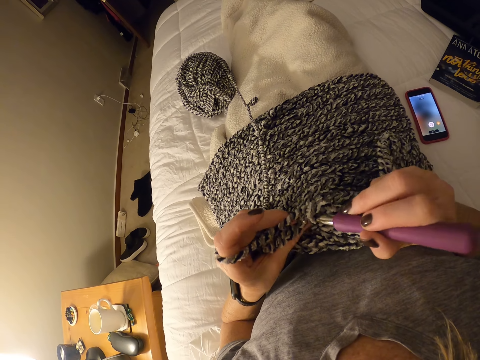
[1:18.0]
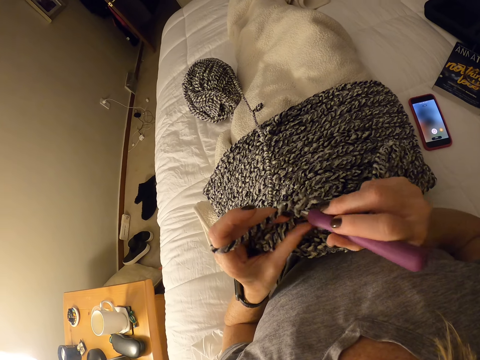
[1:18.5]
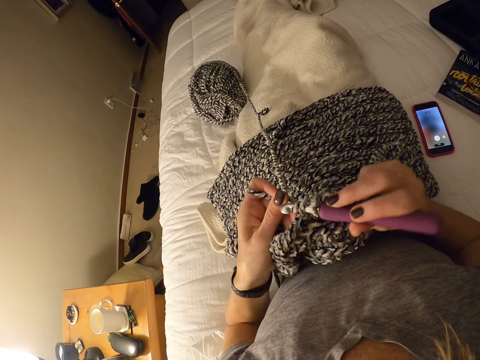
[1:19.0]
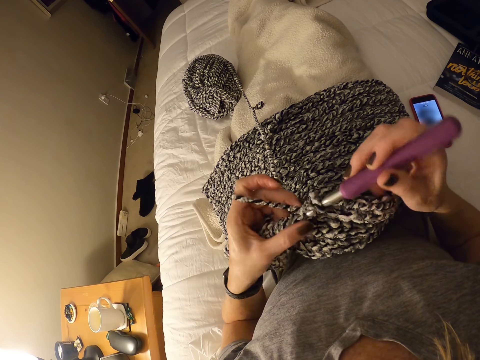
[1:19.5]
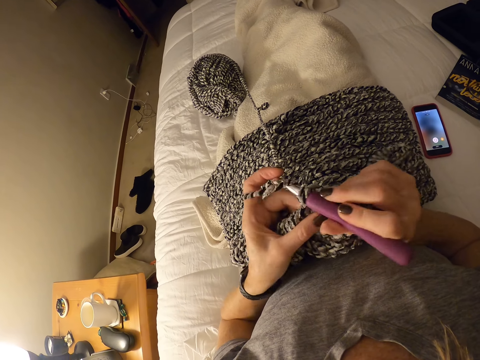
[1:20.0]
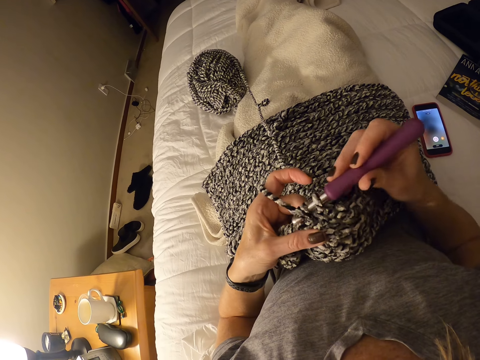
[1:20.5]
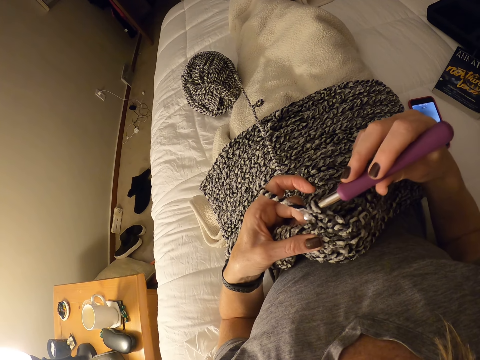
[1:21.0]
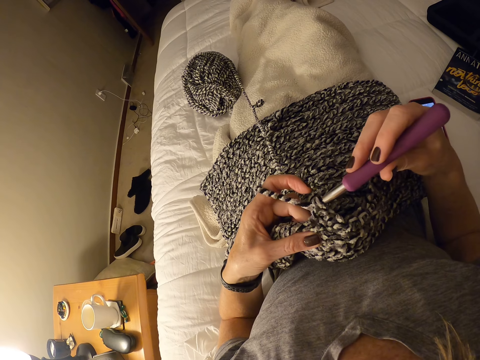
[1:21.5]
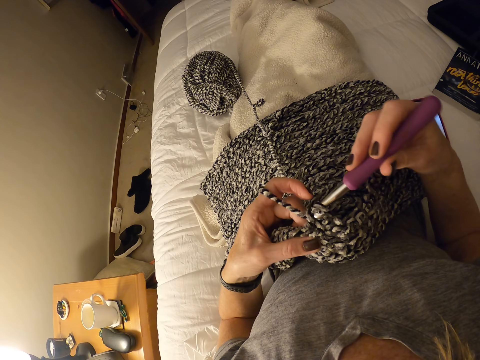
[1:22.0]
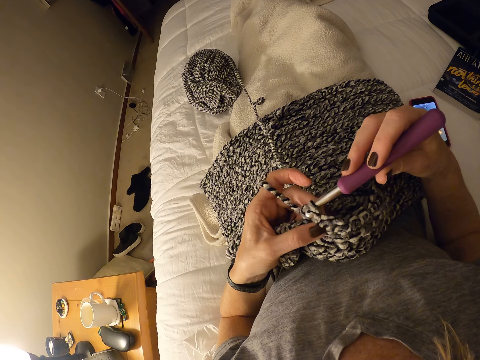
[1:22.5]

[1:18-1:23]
The camera wearer crochets a fabric.

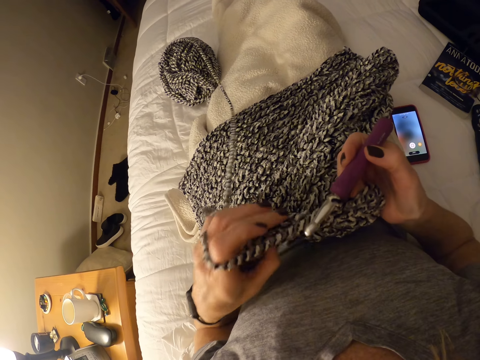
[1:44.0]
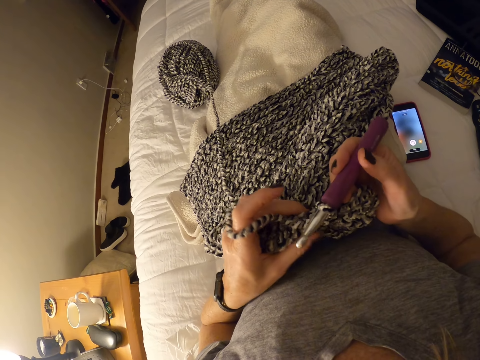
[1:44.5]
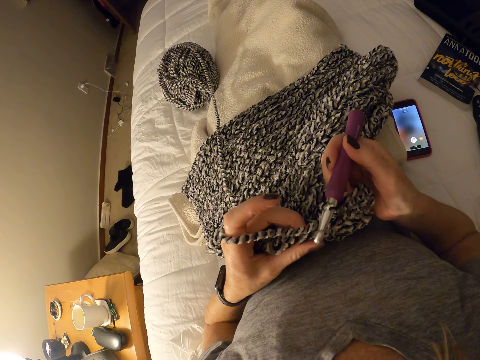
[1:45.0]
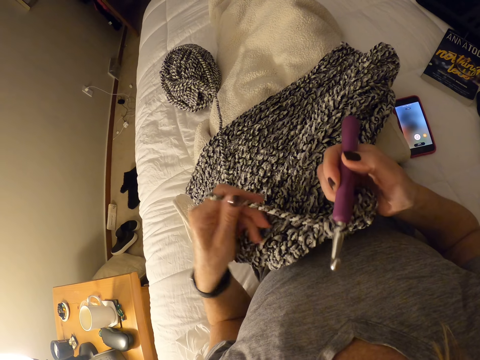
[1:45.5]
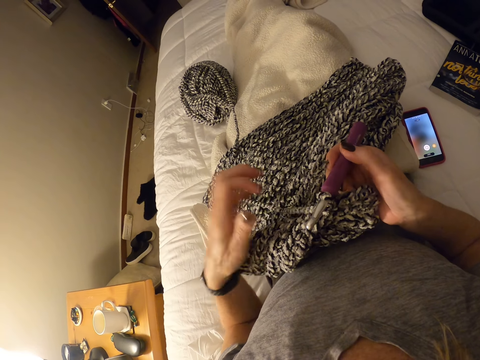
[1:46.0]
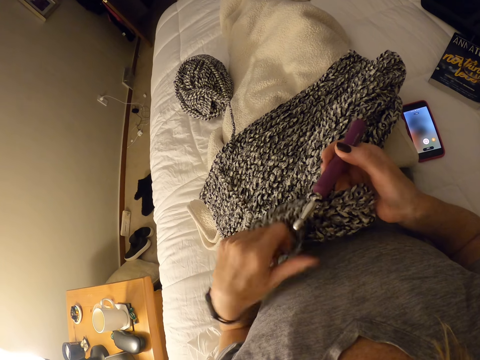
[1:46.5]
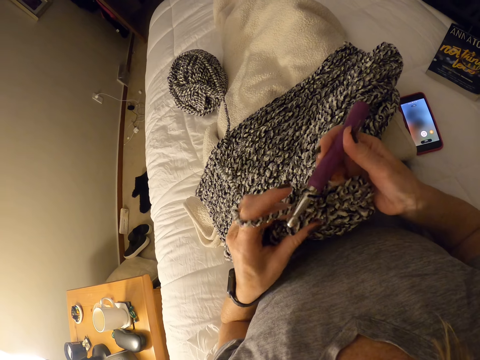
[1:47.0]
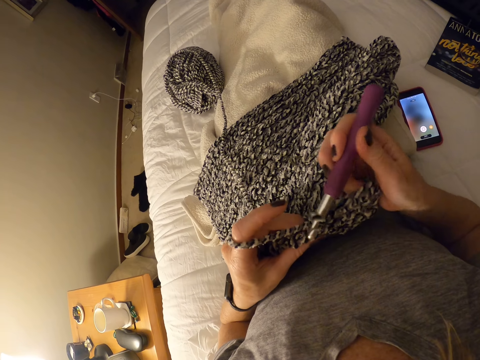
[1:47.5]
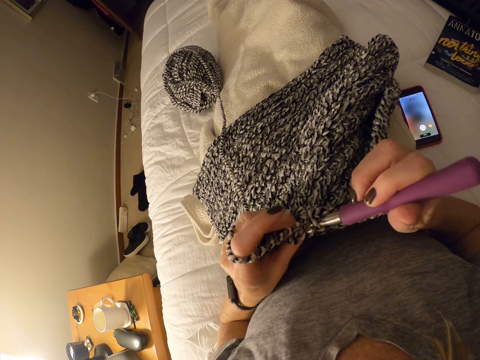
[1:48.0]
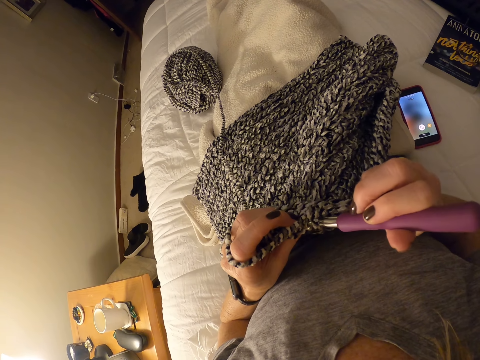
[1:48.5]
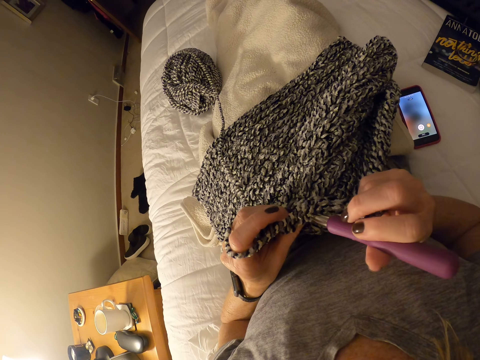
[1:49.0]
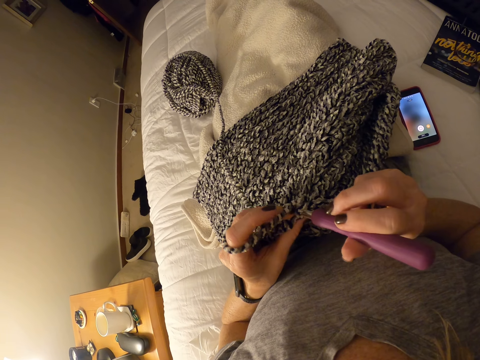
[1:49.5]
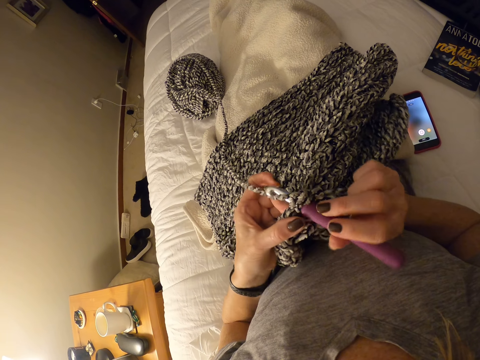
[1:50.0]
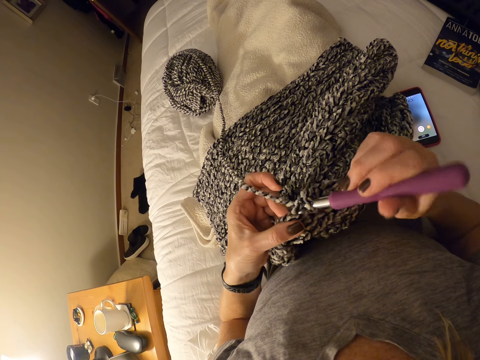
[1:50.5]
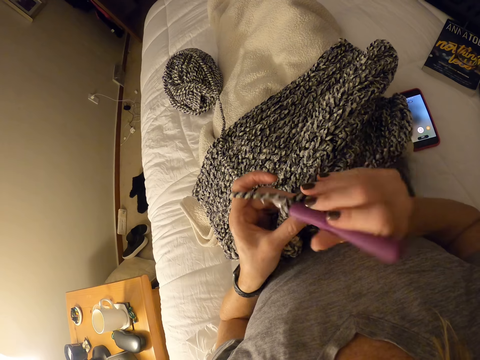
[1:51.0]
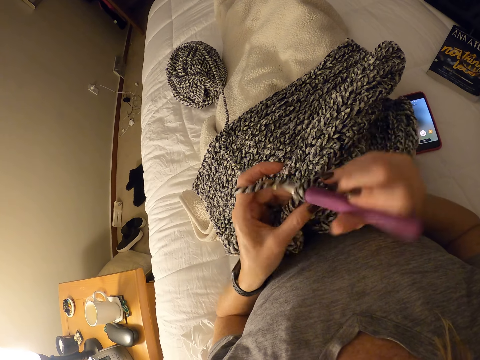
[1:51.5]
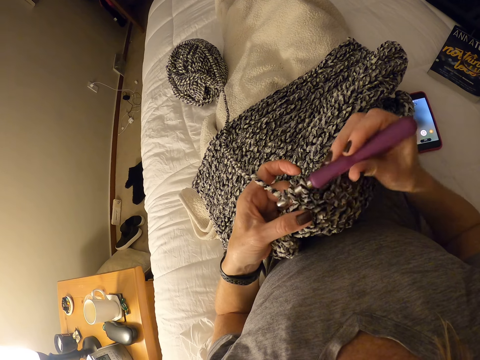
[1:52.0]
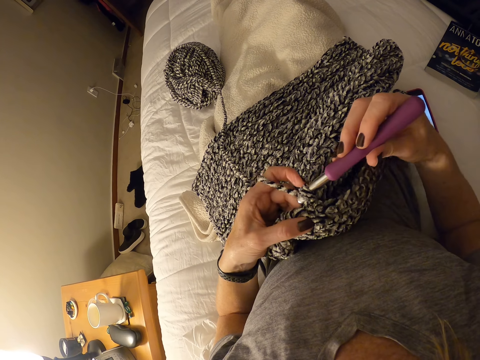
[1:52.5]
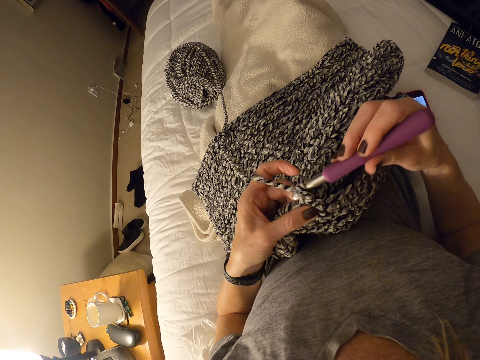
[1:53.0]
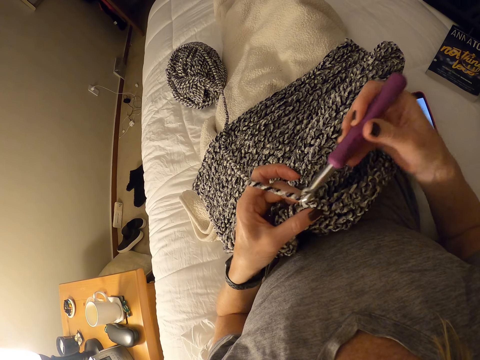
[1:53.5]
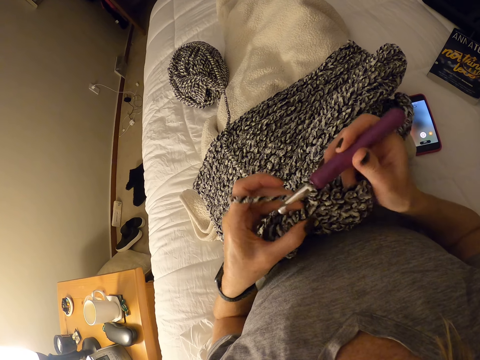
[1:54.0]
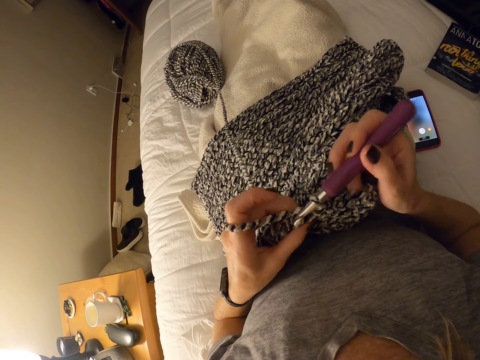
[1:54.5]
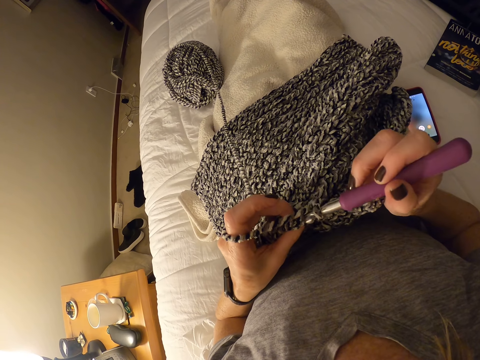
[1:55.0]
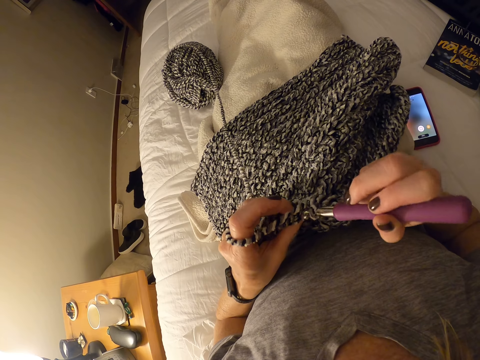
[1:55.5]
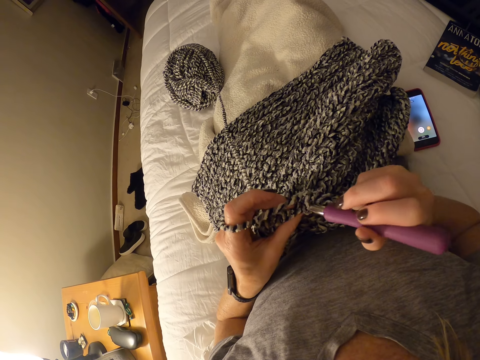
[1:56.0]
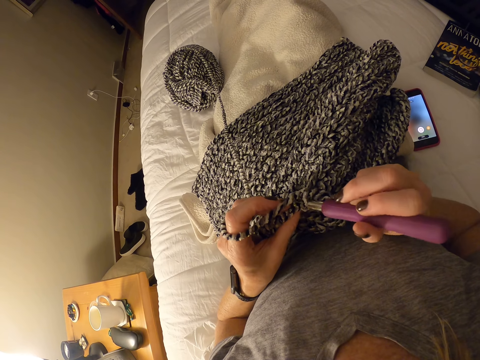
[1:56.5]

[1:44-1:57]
The camera wearer adjusts a strand of yarn. They crochet the fabric and roll the fabric on the finger. They interlock loops of yarn with the crochet hook.

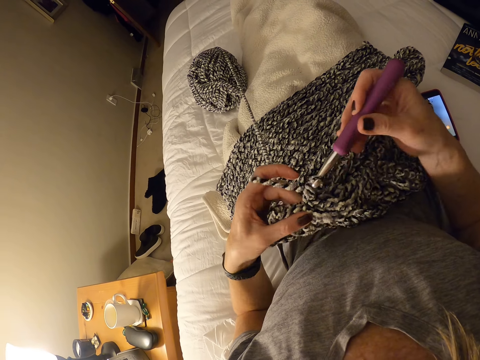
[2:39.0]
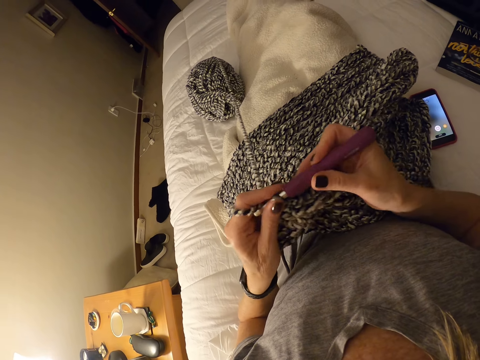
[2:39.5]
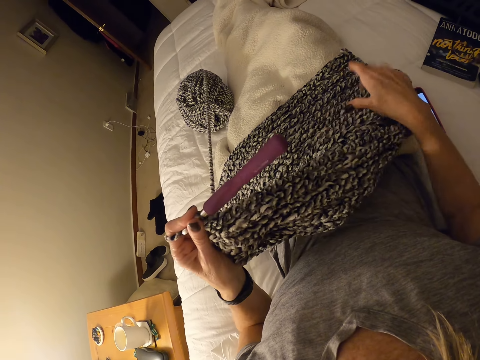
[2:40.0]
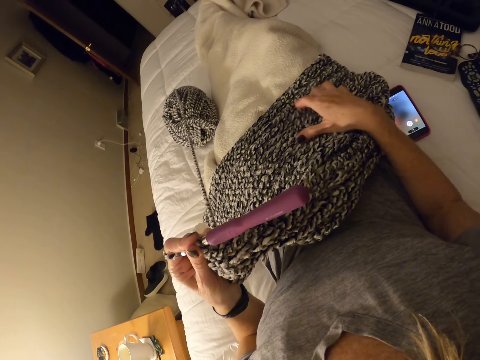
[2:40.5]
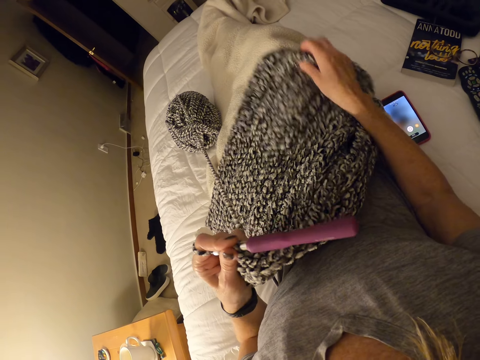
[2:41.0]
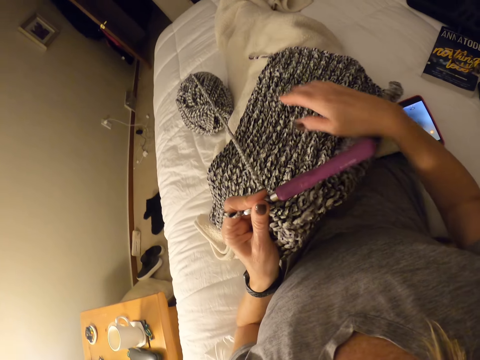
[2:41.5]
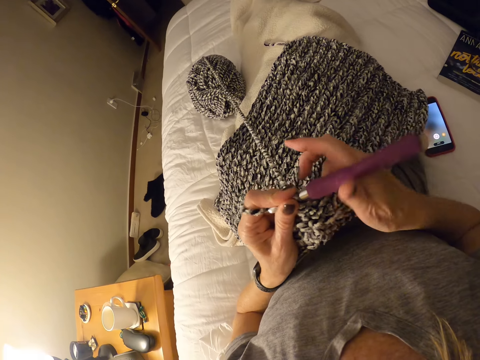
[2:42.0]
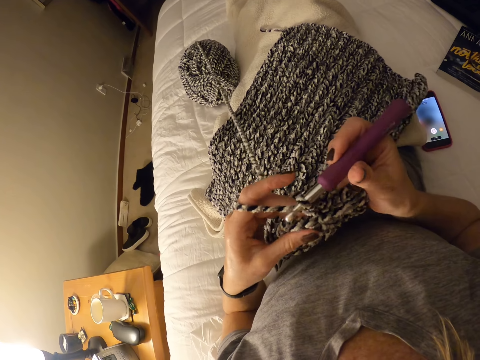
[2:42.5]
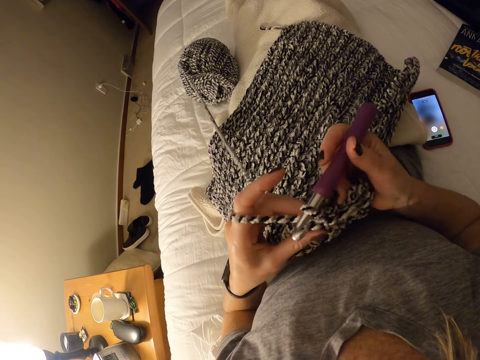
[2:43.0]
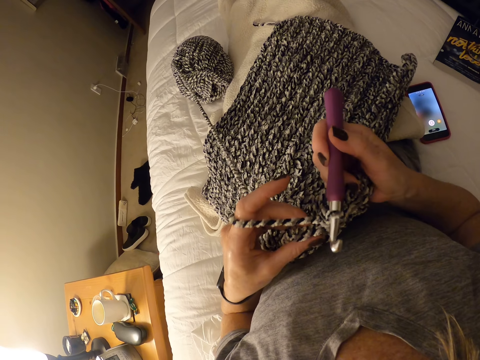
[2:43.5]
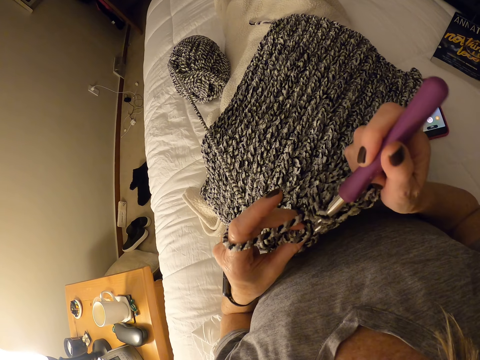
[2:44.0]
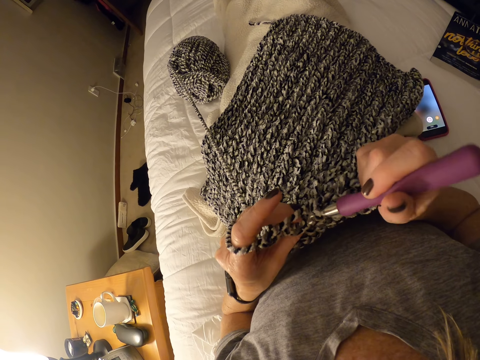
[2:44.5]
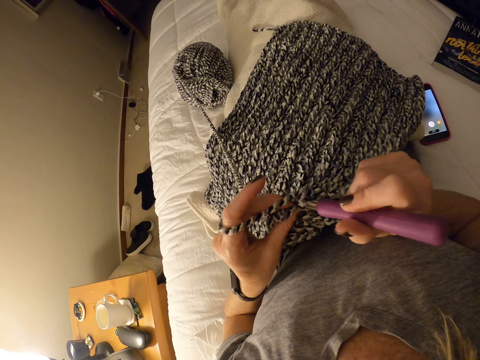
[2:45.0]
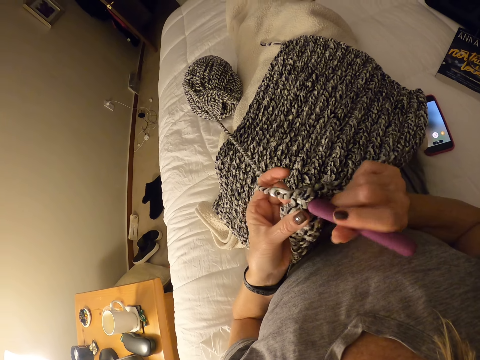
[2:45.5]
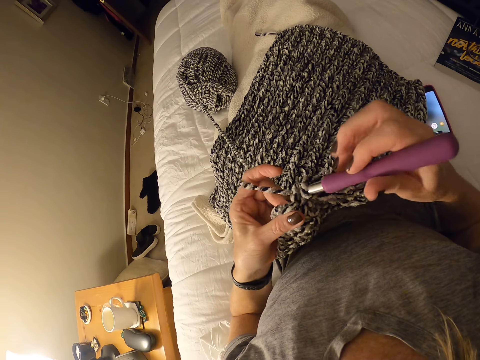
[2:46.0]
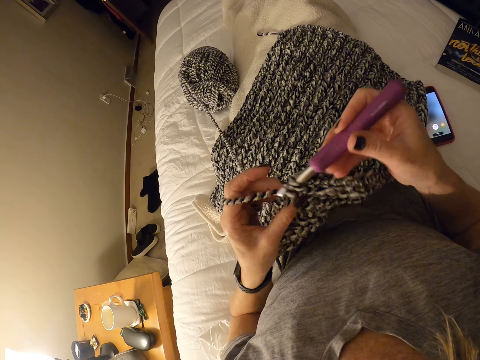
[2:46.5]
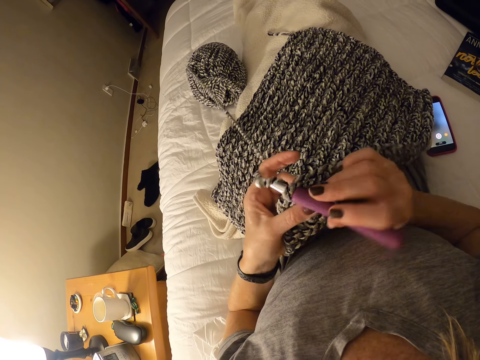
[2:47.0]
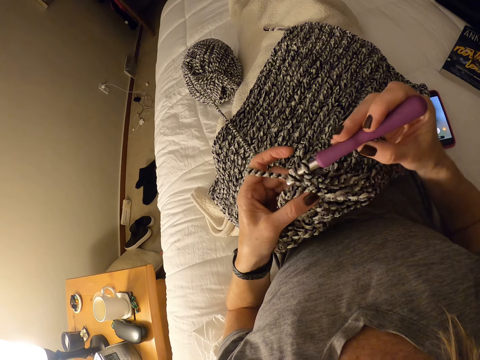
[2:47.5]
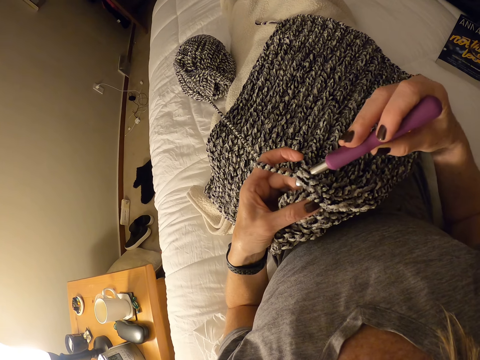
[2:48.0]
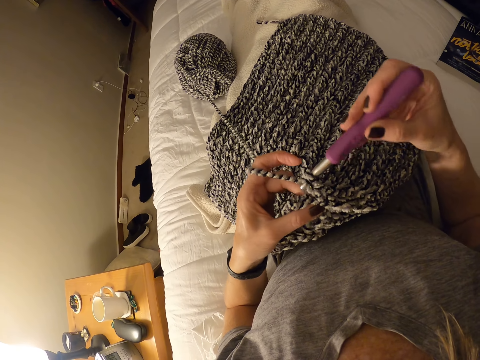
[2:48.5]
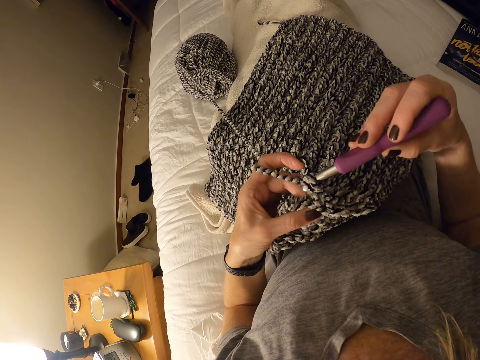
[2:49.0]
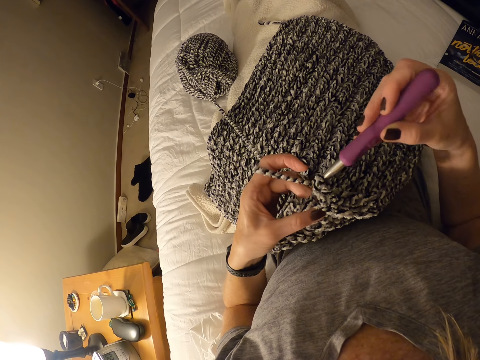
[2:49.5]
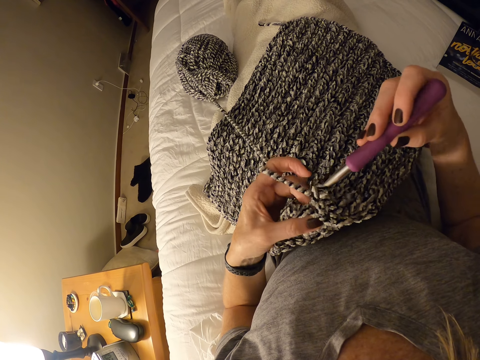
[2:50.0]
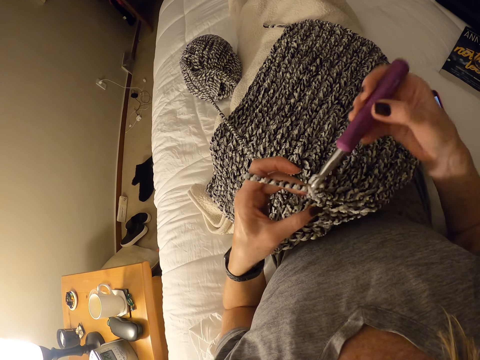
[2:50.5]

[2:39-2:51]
The camera wearer adjusts the fabric. They move the fabric aside. They crochet the fabric. They interlock loops of yarn with the crochet hook.
